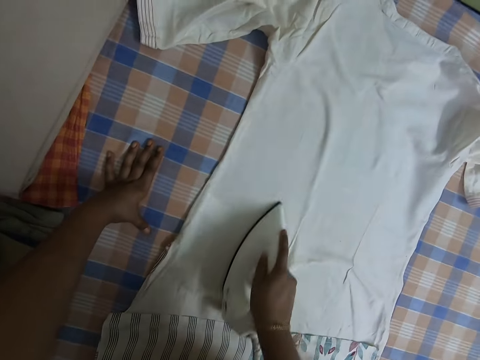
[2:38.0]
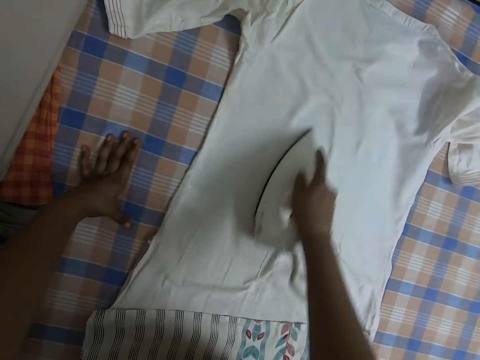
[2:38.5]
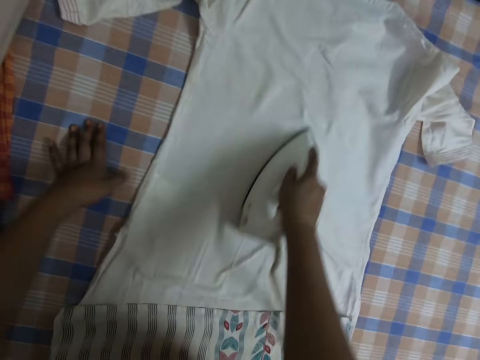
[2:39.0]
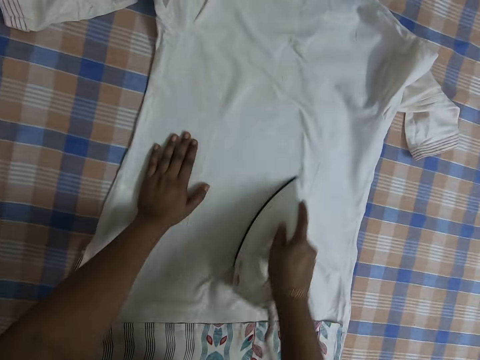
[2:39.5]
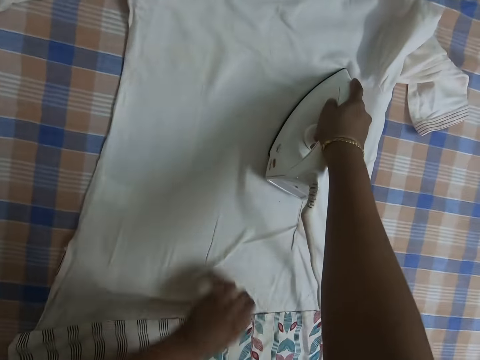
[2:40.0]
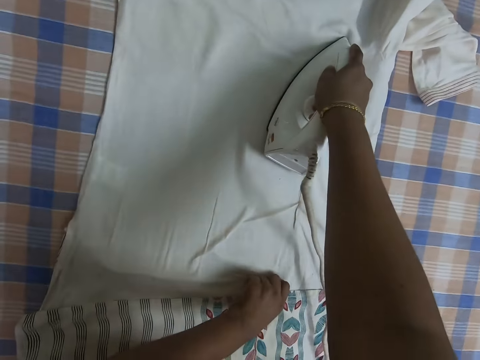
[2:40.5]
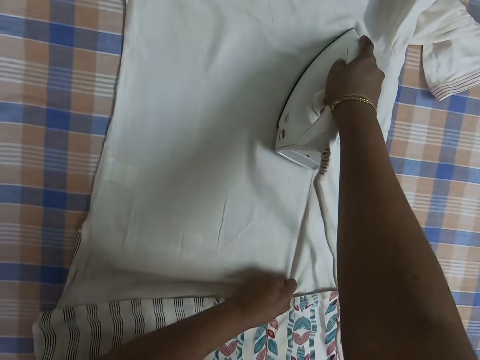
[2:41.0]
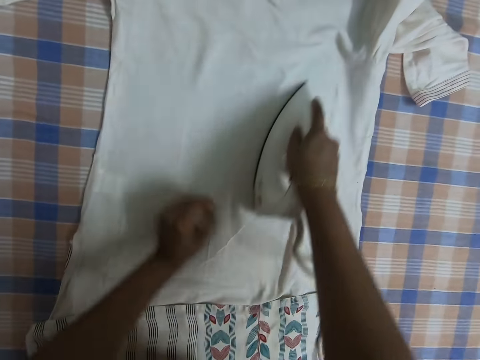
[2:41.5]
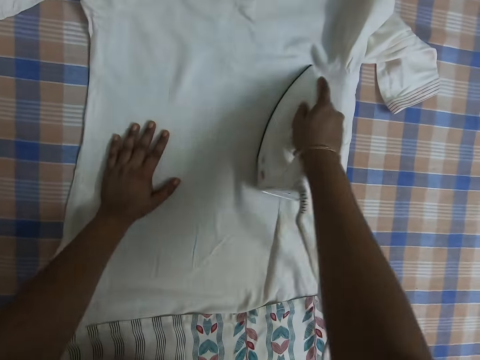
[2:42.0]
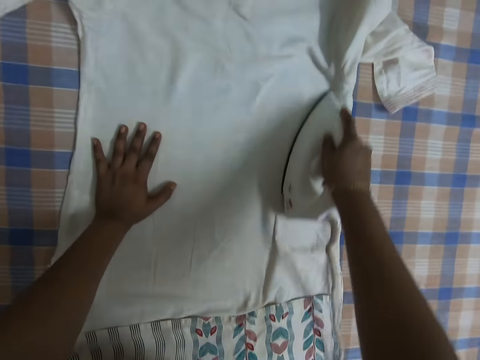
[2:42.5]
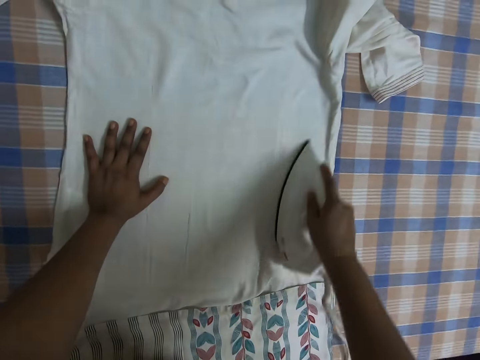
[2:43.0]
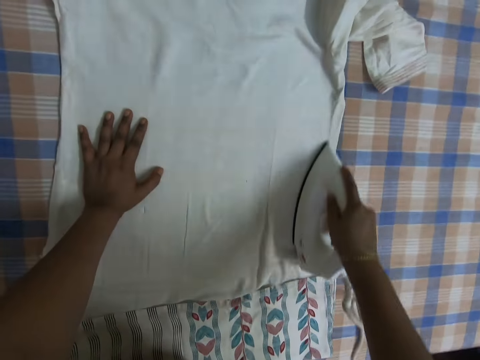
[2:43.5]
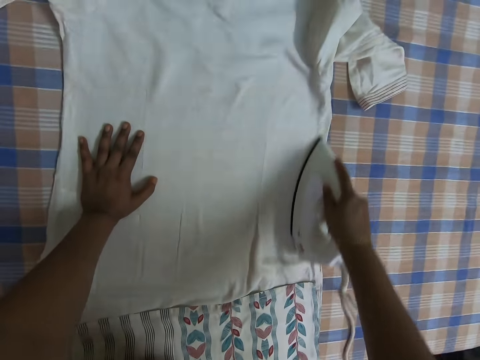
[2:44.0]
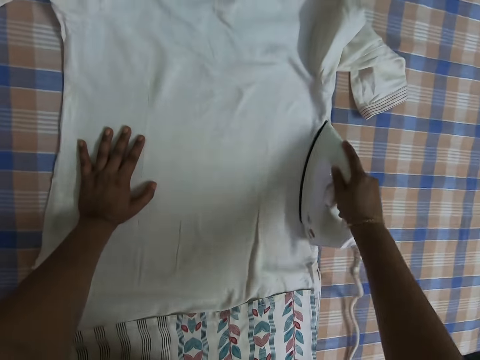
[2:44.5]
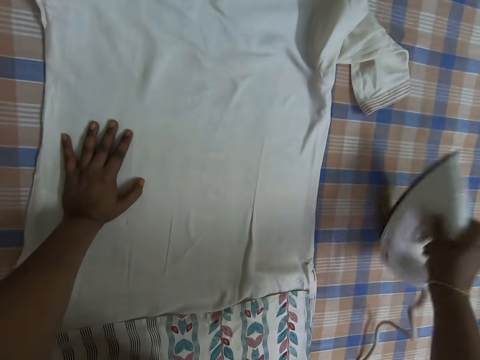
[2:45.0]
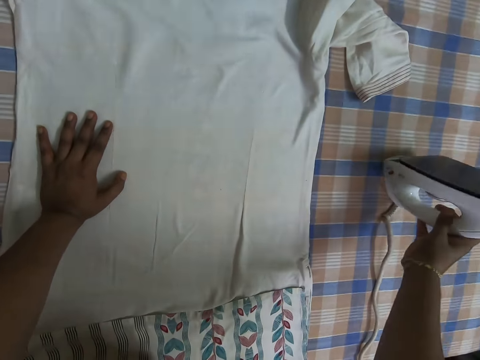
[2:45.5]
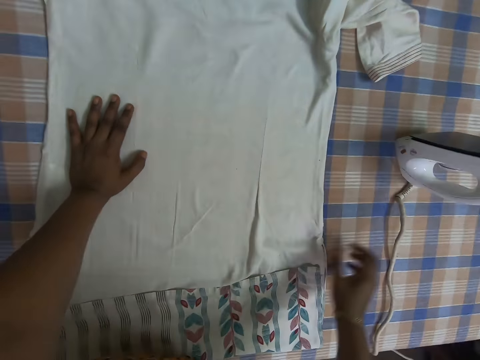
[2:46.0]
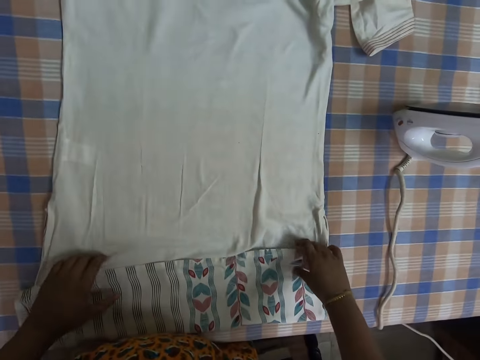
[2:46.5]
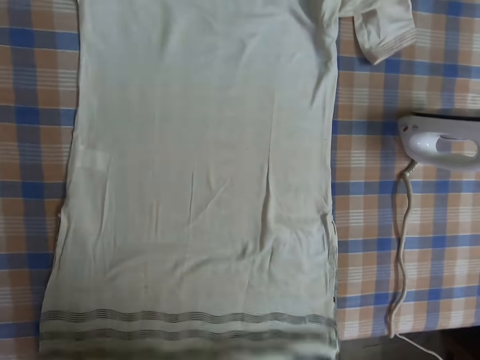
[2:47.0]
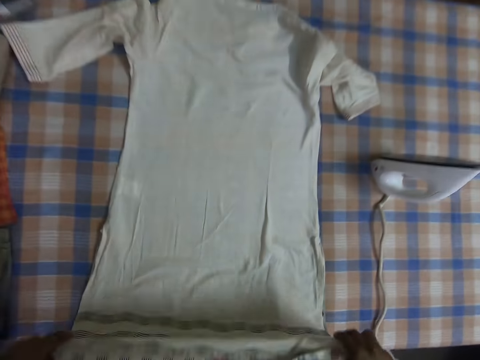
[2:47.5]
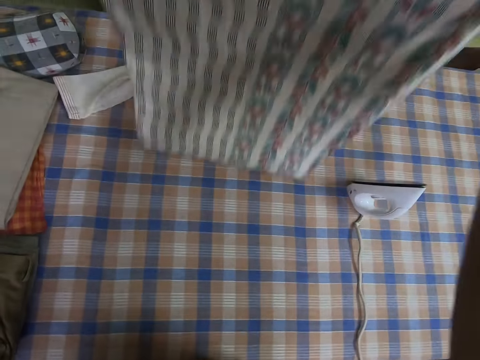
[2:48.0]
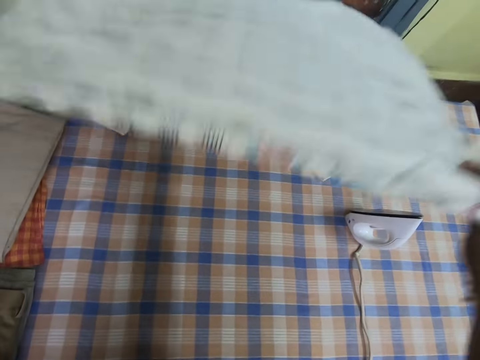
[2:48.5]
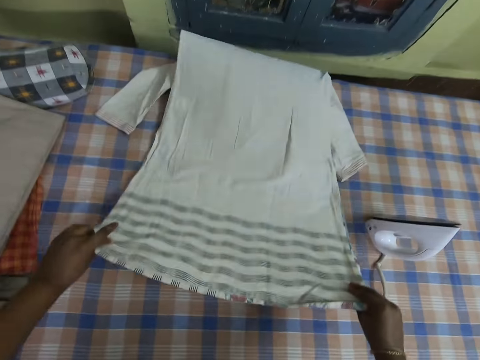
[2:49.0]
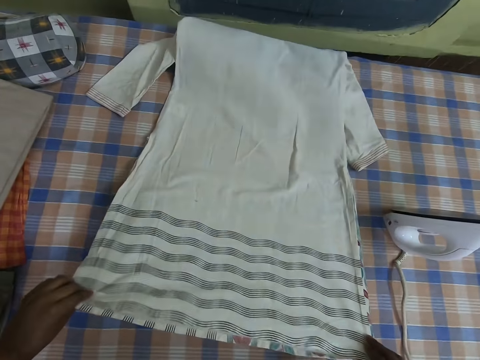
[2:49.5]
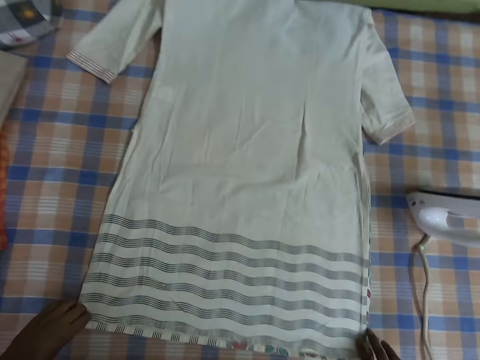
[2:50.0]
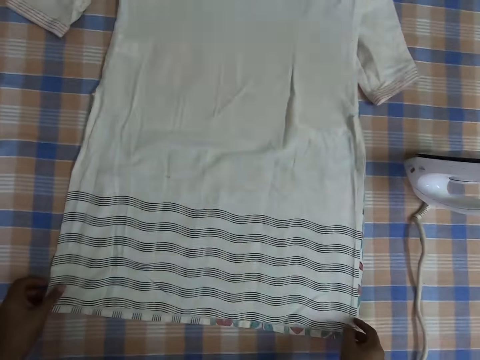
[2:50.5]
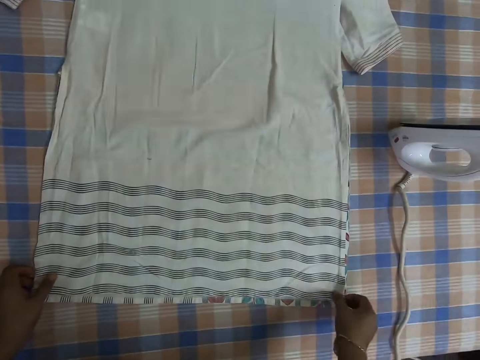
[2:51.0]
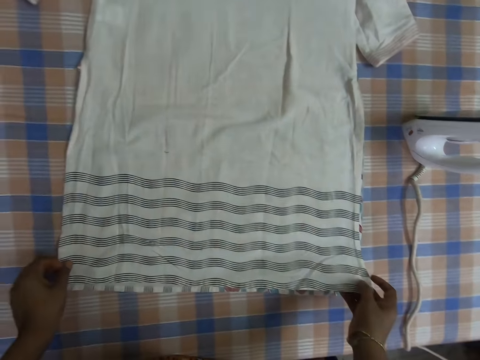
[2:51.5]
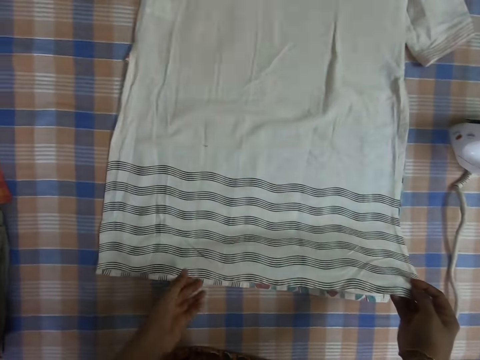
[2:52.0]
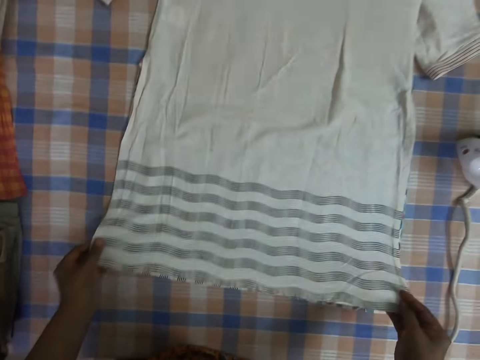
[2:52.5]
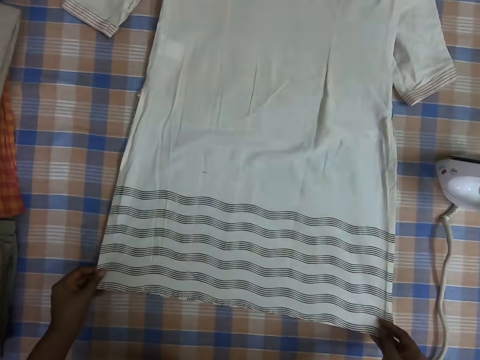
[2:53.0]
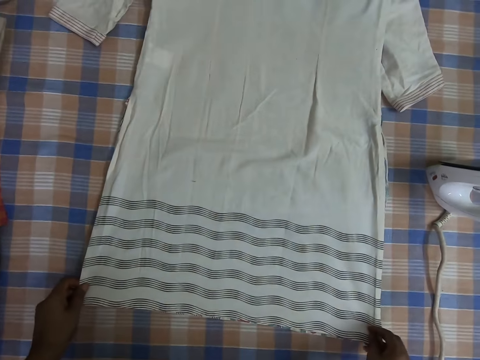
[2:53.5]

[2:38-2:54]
The camera wearer places her left hand on the blouse. She adjusts the blouse with her left hand. She holds the cloth. She irons the blouse with the iron in her right hand. She places her left hand on the blouse. She picks the iron from the blouse with her right hand. She drops the iron on the table with her right hand. She adjusts the cloth. She picks the blouse from the table with both hands. She drops the blouse on the table with both hands. She adjusts the blouse with both hands.

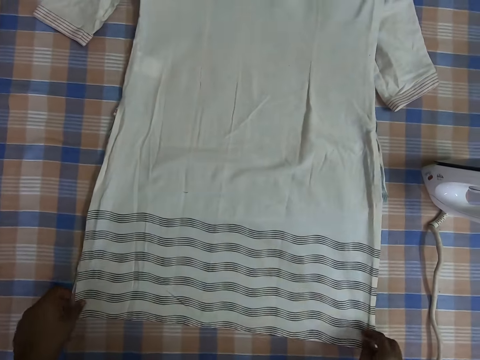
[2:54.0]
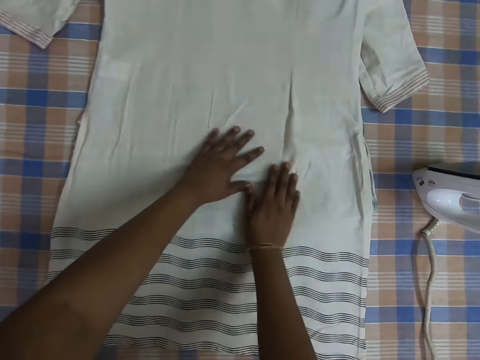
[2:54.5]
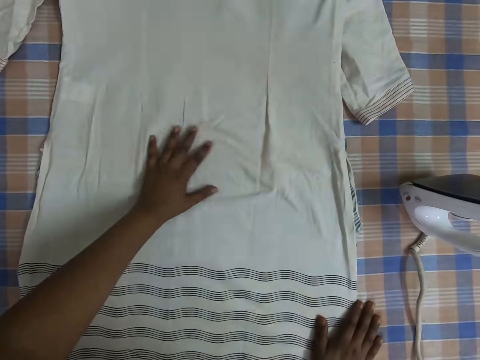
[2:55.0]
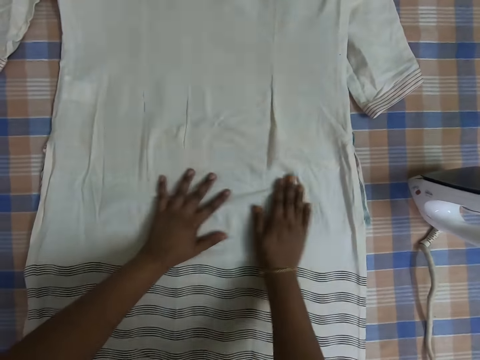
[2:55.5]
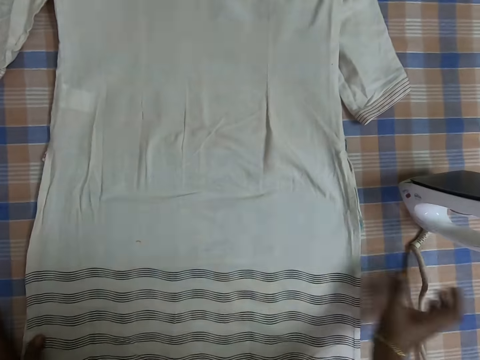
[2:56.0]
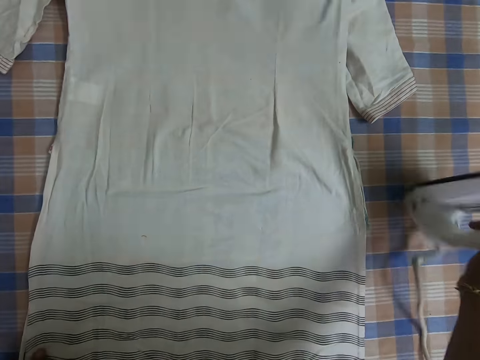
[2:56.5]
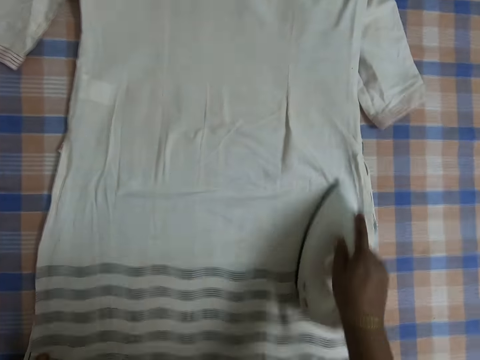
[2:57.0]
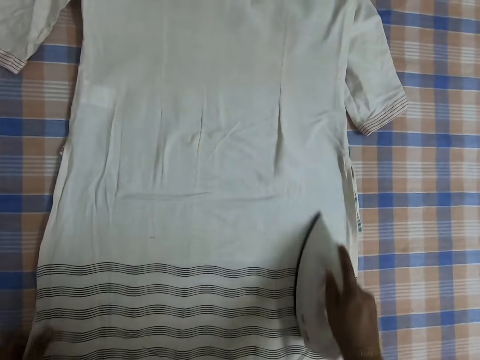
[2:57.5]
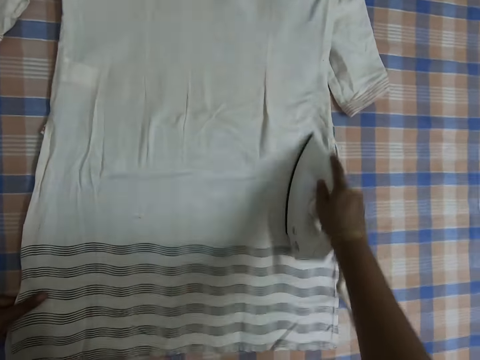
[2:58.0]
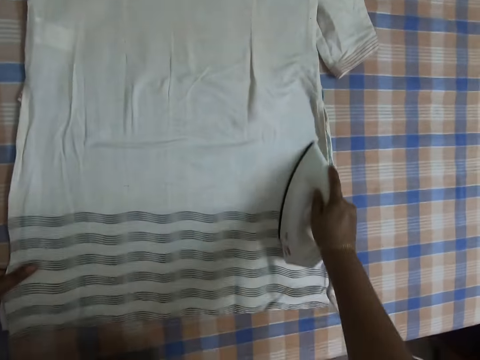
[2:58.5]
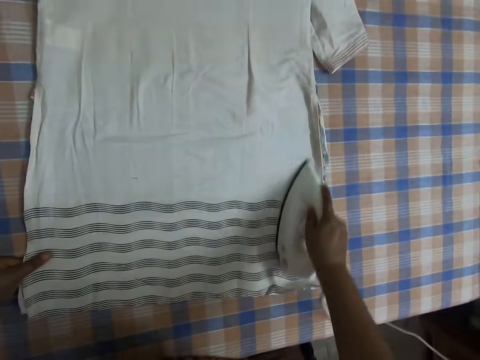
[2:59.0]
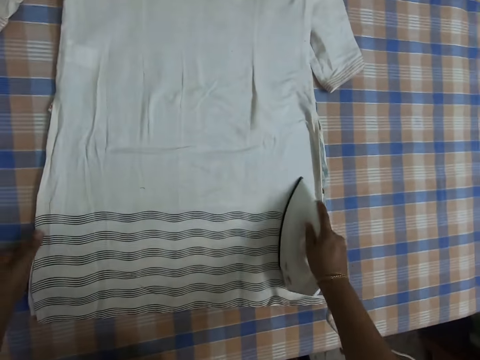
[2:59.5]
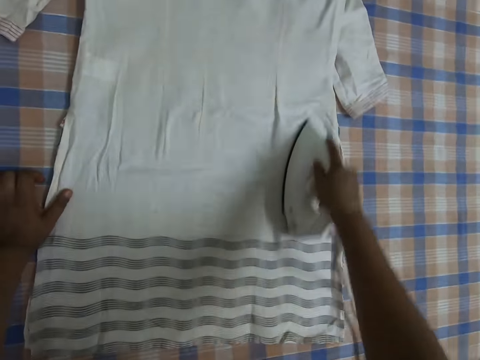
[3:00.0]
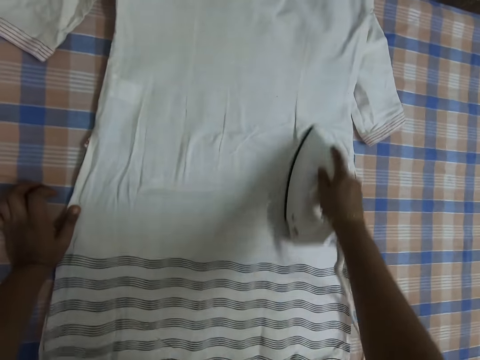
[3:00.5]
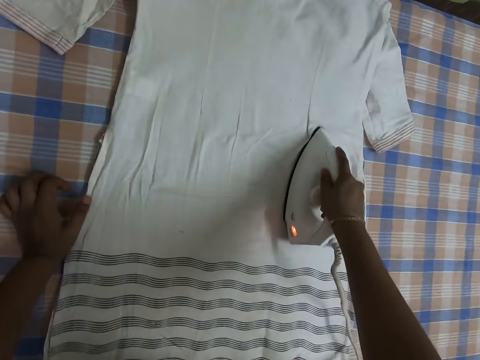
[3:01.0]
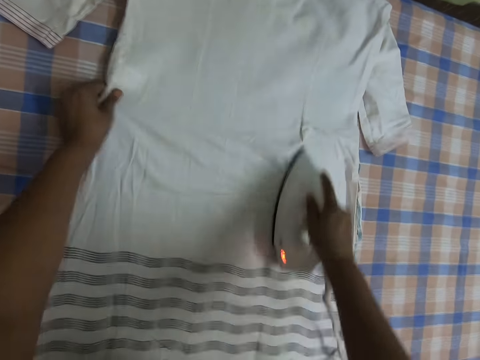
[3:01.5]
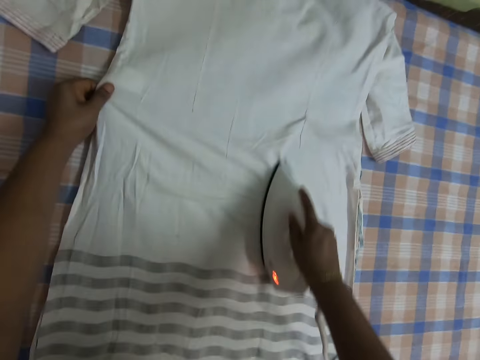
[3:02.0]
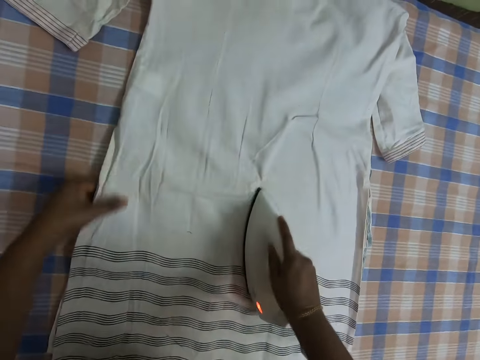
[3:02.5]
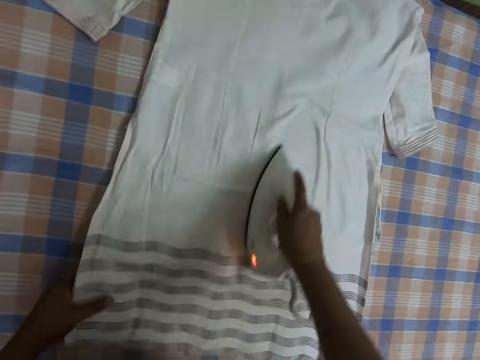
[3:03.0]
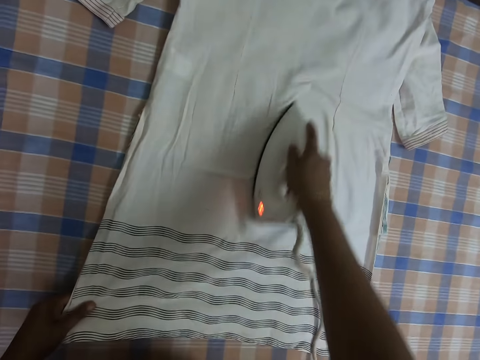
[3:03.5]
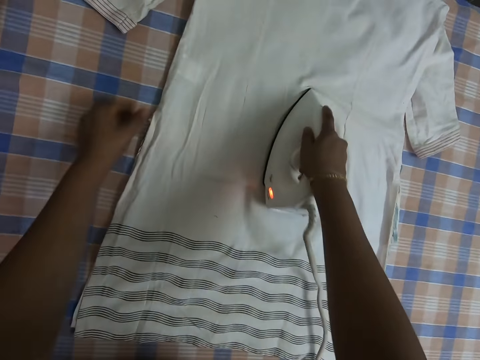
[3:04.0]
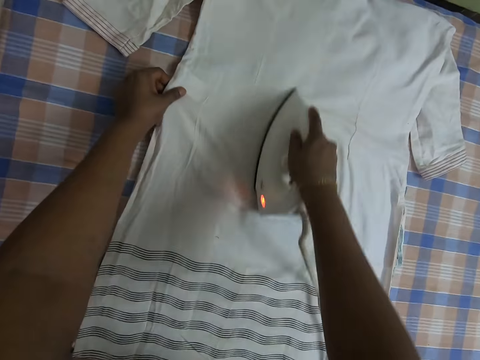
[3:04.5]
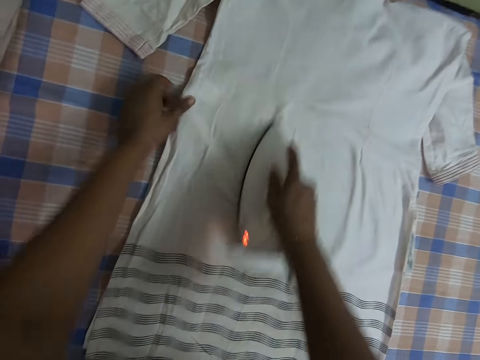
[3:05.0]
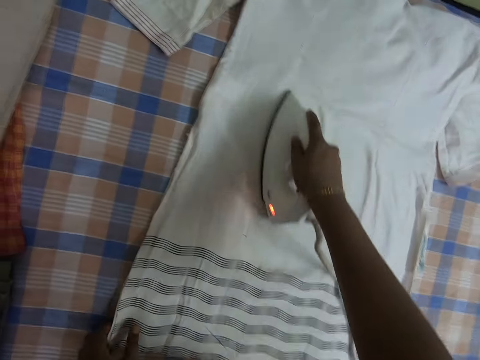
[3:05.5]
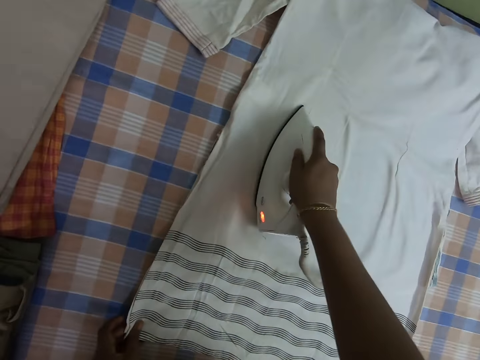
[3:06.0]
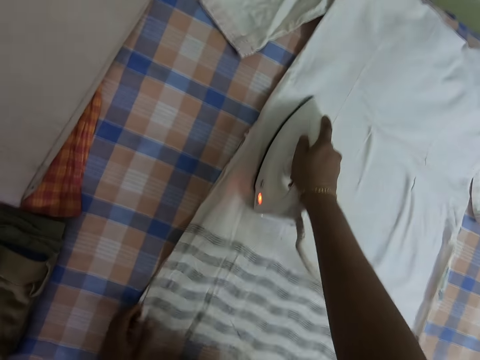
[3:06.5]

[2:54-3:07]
The camera wearer rubs the blouse with both hands. She picks the iron from the table with her right hand. She irons the blouse with the iron in her right hand. She adjusts the blouse with her left hand.
